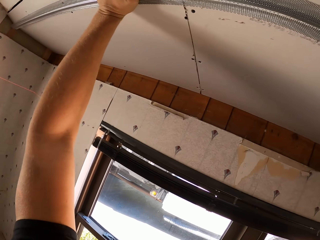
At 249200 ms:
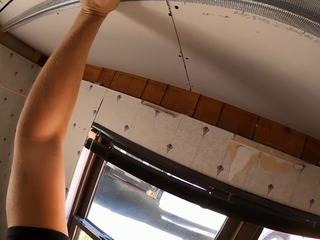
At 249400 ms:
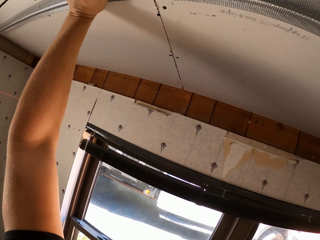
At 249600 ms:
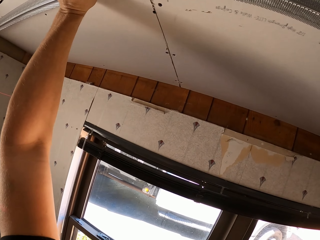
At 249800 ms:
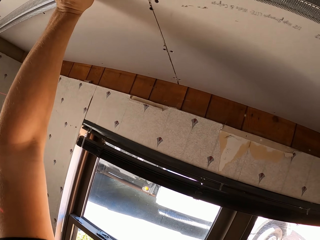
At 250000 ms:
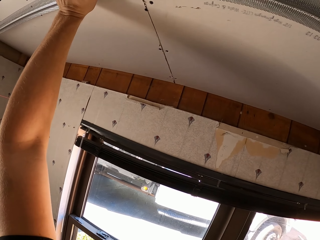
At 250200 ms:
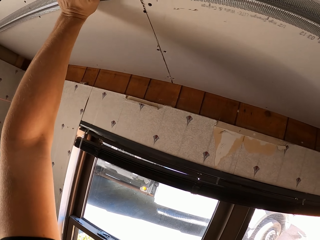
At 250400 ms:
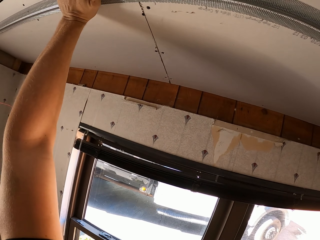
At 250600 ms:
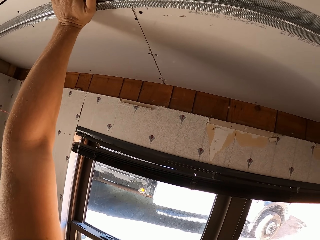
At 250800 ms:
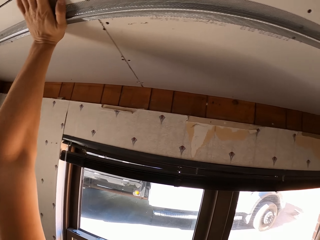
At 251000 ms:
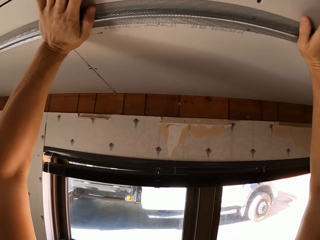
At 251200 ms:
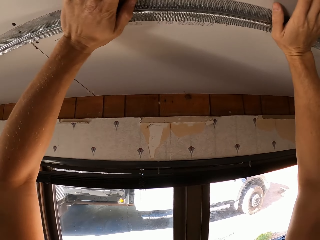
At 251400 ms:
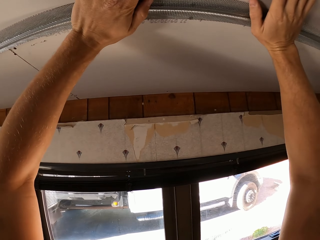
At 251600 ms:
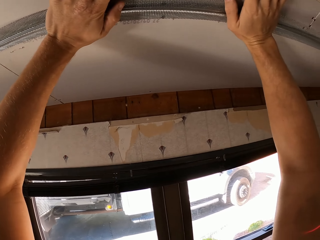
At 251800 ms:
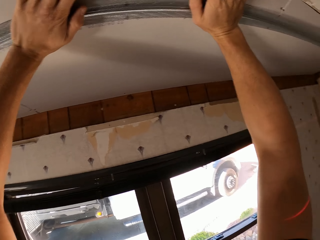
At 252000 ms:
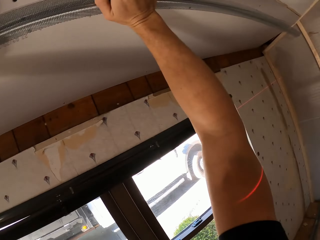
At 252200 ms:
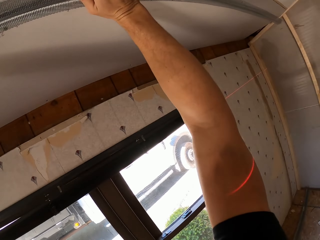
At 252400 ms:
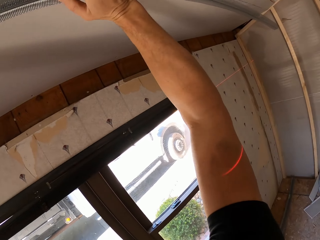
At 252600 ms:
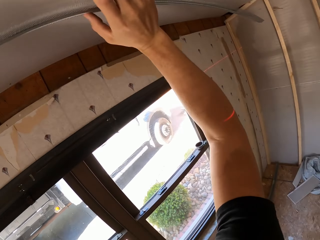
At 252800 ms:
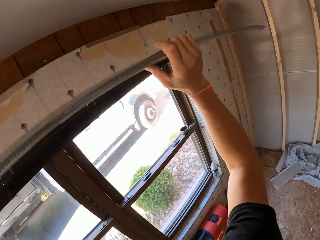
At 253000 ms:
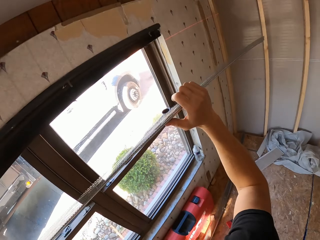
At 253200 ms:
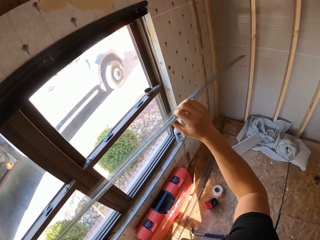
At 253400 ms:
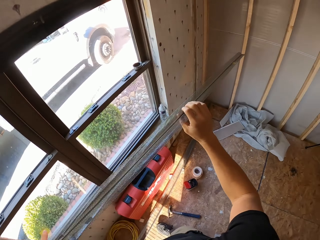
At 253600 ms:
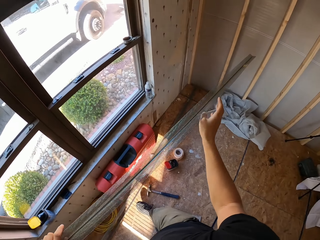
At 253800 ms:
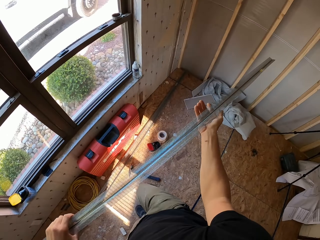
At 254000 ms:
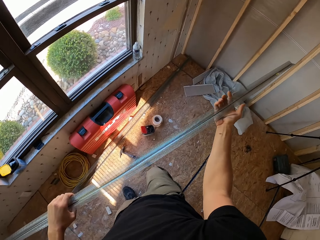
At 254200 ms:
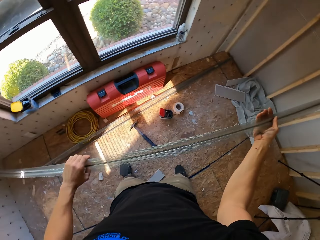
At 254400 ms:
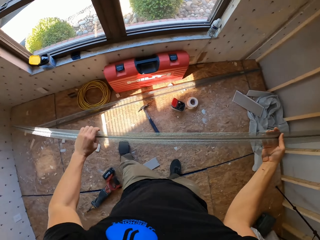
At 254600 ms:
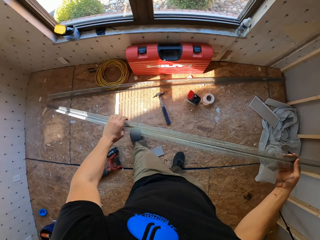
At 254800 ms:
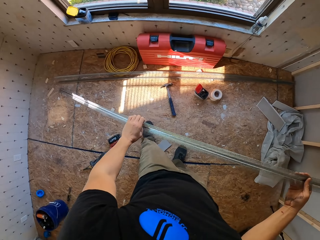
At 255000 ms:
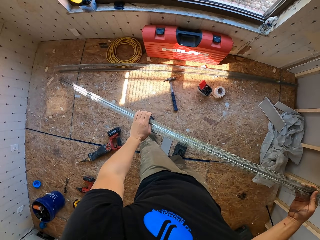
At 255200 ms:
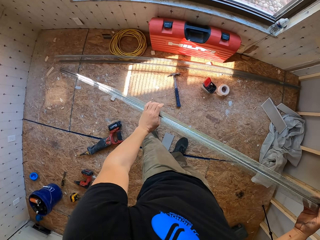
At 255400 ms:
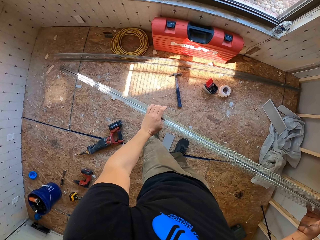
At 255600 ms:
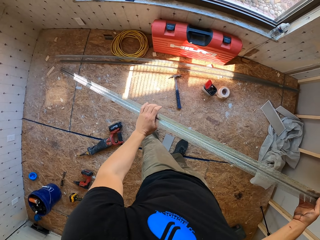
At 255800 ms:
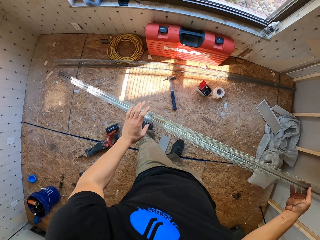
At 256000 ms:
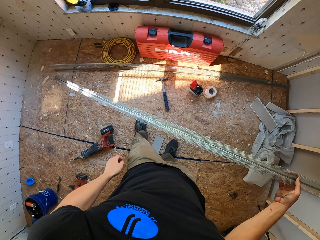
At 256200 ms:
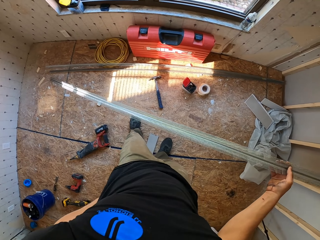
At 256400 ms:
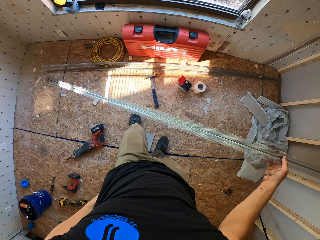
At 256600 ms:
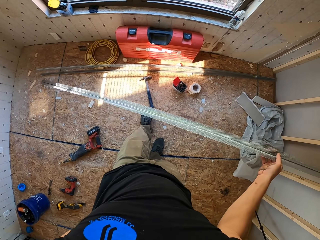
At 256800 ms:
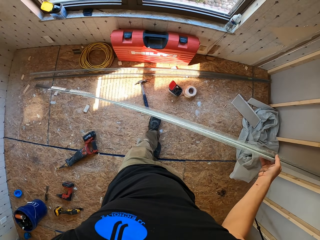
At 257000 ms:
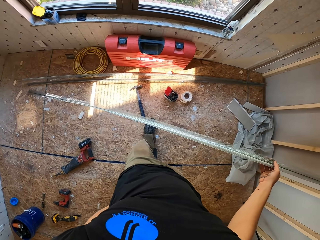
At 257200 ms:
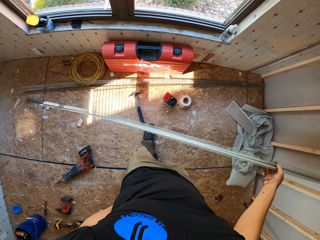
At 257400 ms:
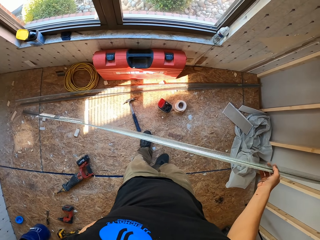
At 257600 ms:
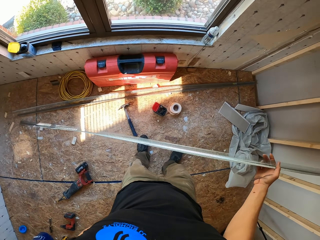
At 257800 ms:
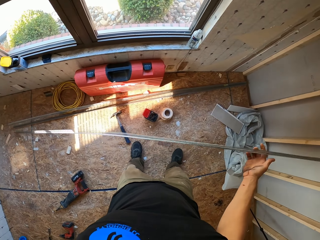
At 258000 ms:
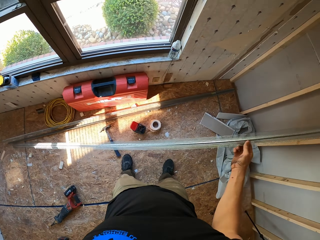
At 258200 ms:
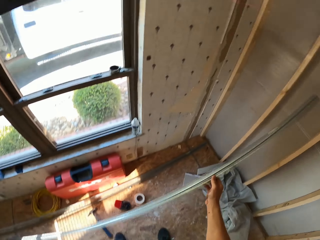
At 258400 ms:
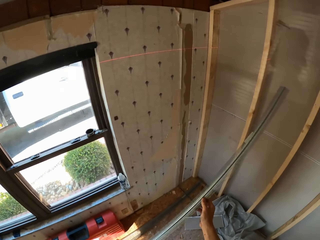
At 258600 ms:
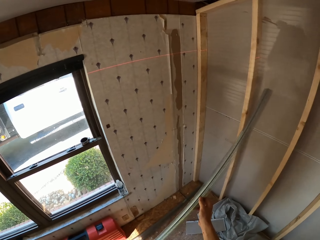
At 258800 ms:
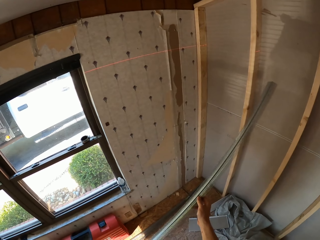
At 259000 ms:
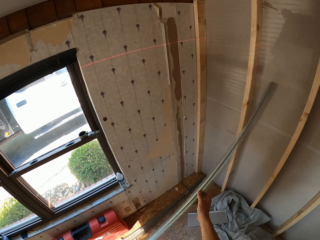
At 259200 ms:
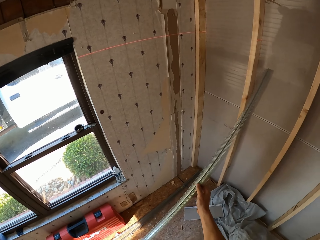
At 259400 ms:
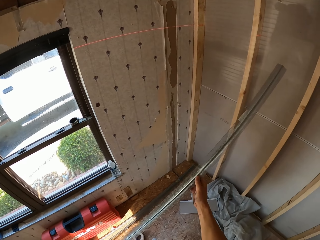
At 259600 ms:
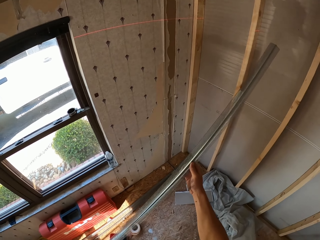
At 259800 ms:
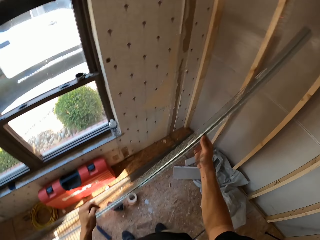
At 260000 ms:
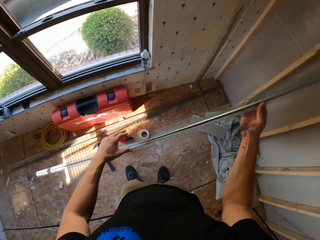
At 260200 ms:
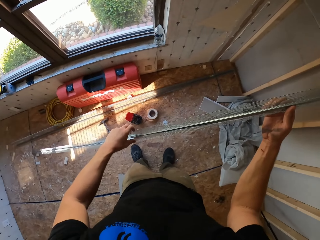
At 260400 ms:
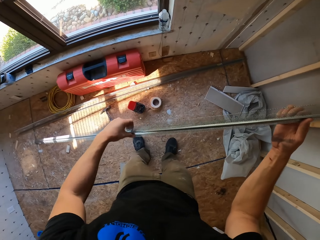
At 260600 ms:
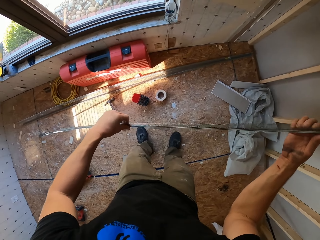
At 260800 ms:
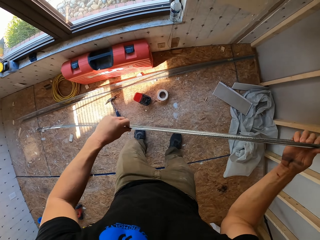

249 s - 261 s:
The camera wearer removes a pipe.

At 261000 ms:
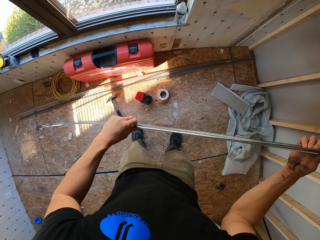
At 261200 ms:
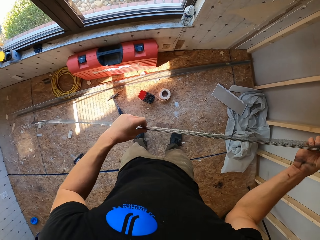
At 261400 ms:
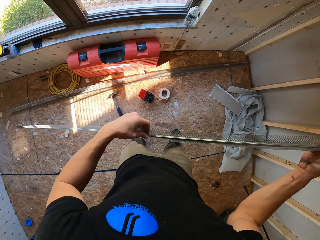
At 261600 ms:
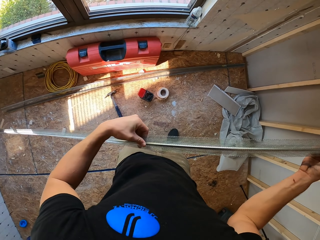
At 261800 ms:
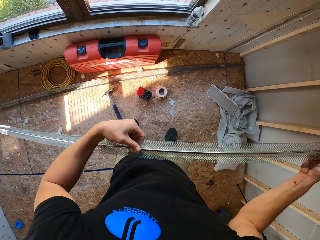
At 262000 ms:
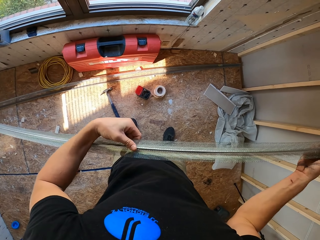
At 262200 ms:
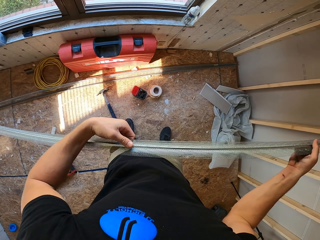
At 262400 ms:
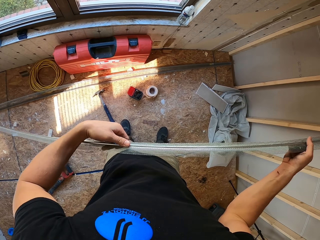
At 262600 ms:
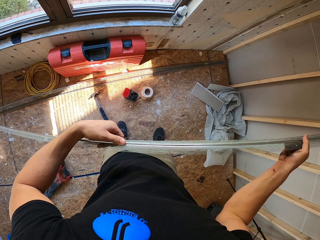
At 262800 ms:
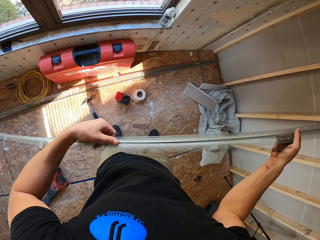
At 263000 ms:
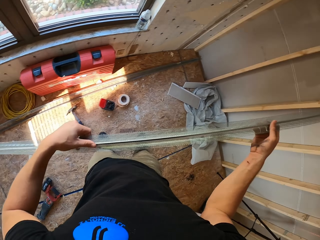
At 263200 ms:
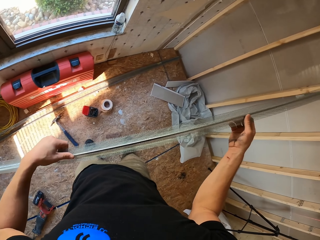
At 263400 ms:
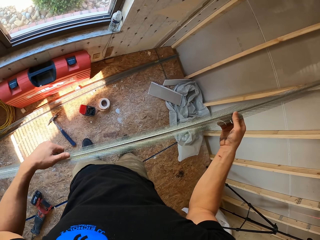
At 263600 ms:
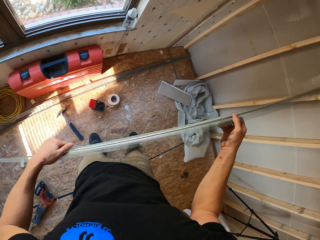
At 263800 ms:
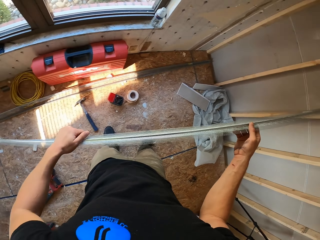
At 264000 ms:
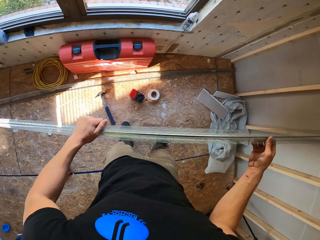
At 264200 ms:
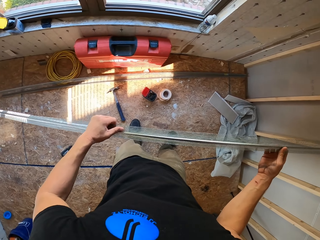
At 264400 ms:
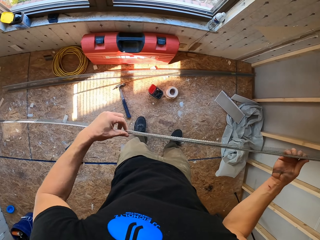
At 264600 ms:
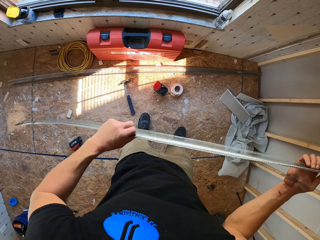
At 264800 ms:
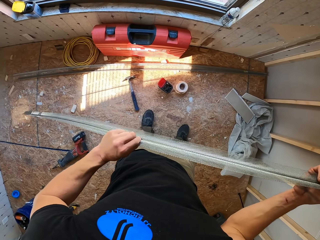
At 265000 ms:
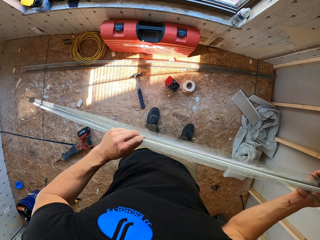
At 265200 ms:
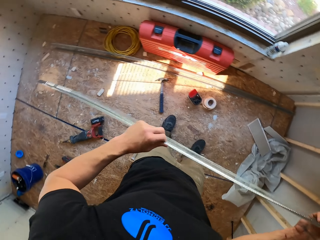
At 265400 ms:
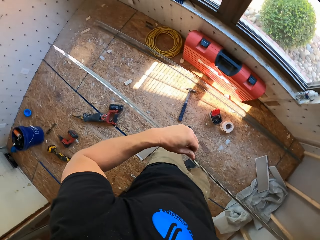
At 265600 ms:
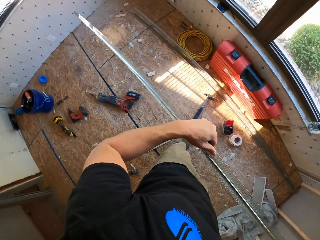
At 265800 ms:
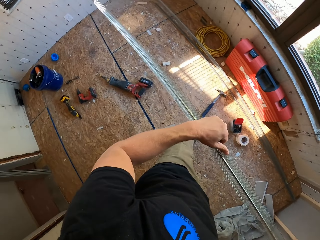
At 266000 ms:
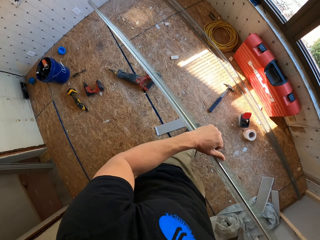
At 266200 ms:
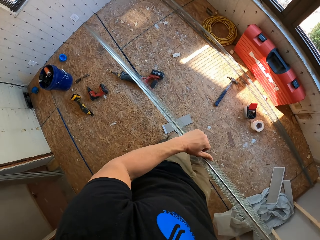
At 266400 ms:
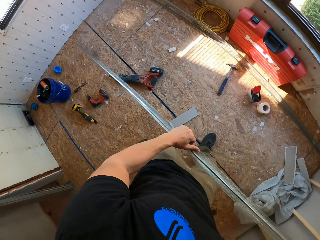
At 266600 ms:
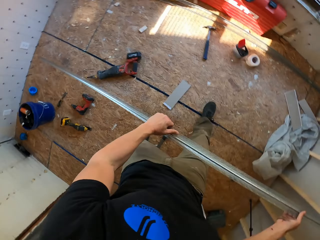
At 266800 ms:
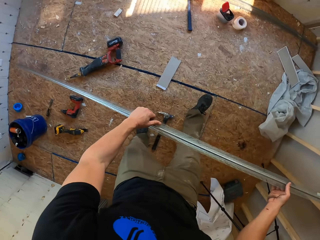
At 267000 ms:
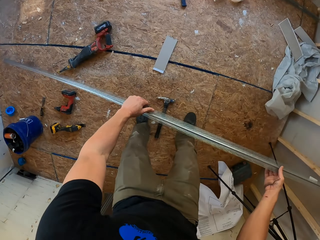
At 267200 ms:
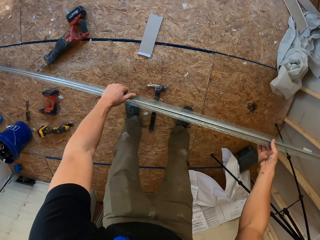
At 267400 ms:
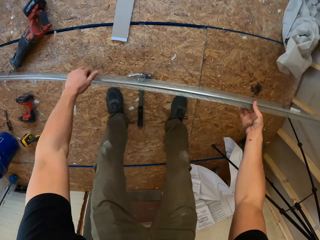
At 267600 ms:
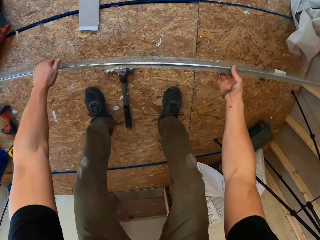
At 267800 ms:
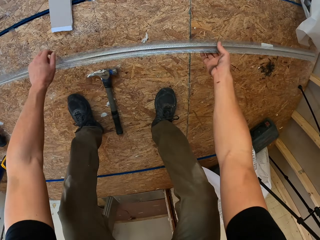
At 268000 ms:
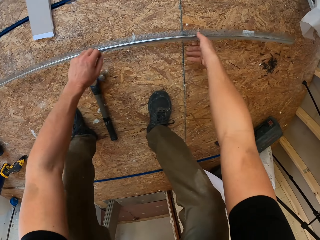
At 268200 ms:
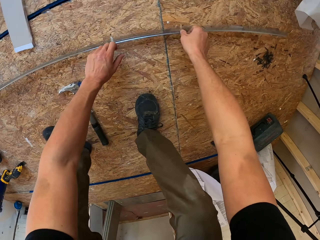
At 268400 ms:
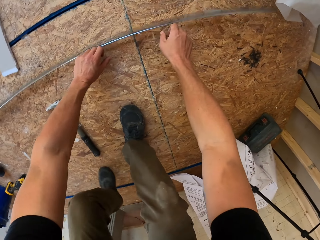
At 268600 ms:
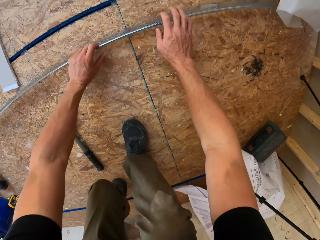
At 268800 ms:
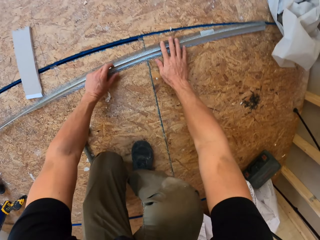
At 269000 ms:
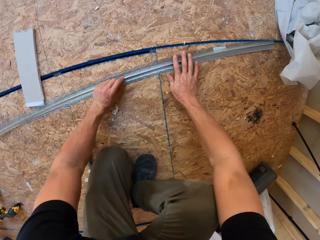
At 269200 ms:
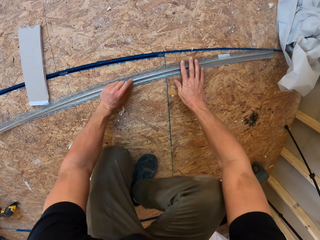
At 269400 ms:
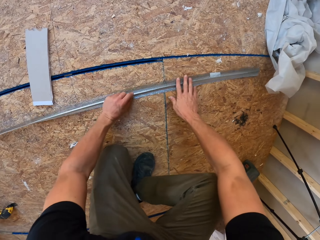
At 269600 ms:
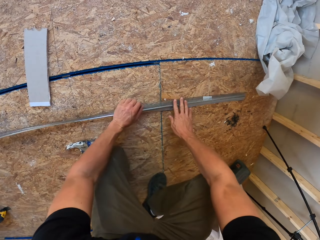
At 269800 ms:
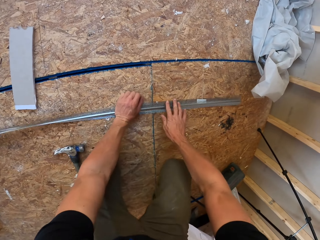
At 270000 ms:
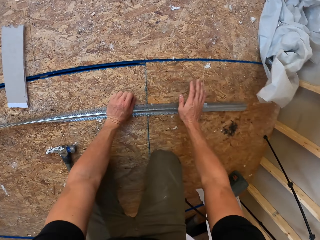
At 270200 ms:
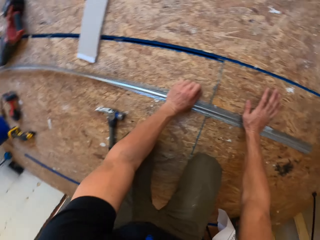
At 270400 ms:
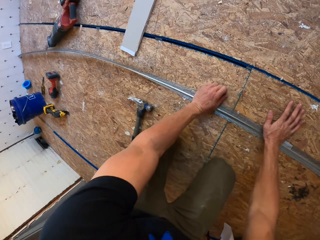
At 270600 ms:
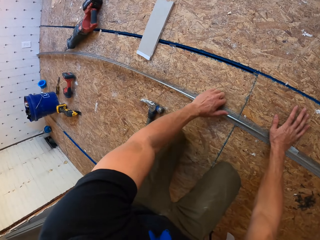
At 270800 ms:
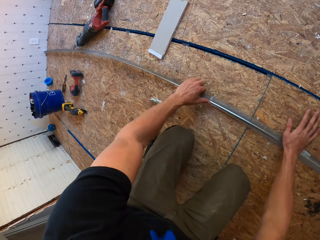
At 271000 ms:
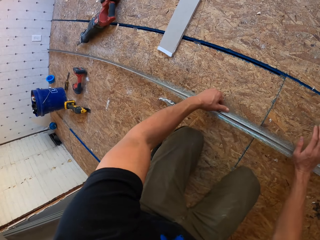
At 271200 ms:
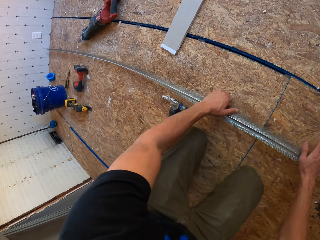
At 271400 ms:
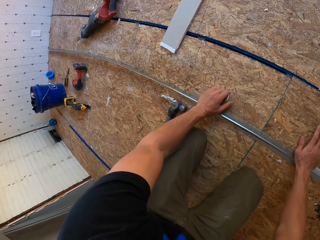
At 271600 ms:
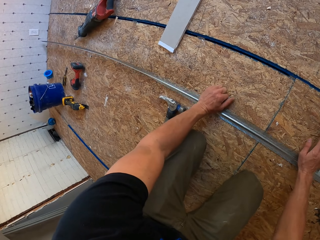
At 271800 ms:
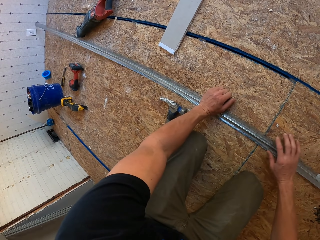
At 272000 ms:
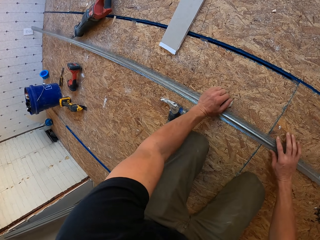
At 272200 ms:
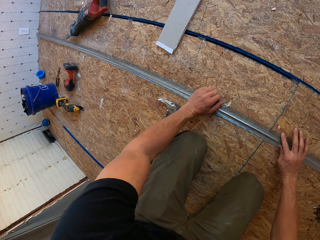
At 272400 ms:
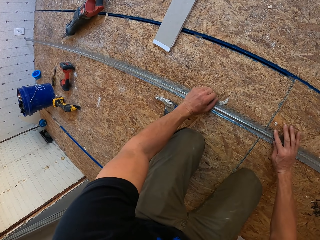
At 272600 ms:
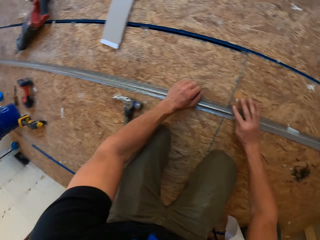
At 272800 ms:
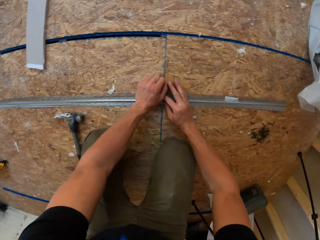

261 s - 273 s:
The camera wearer puts the pipe down.
